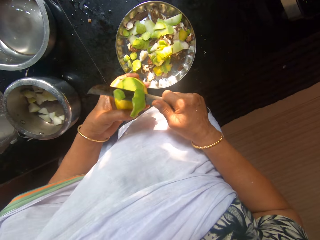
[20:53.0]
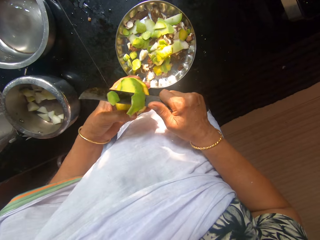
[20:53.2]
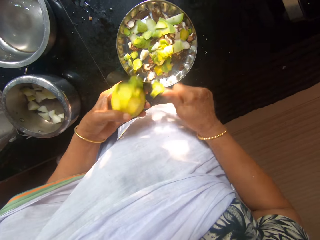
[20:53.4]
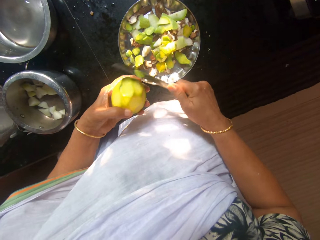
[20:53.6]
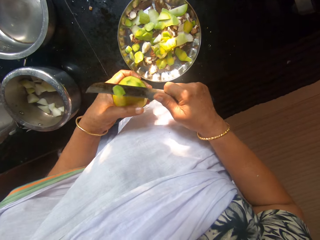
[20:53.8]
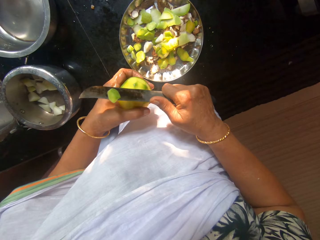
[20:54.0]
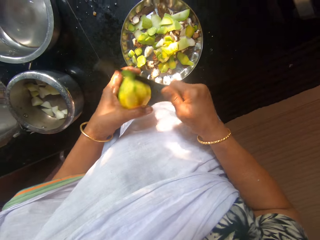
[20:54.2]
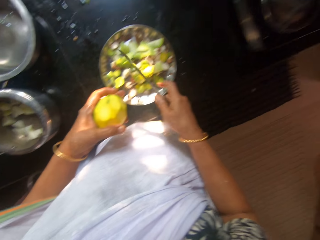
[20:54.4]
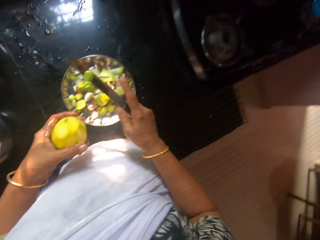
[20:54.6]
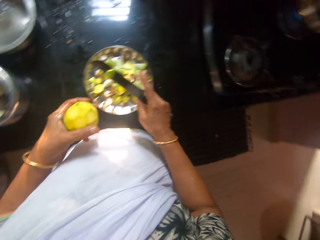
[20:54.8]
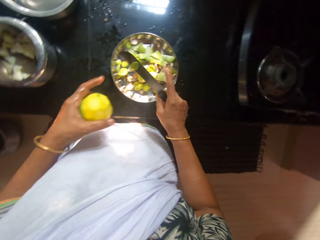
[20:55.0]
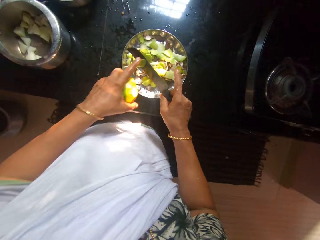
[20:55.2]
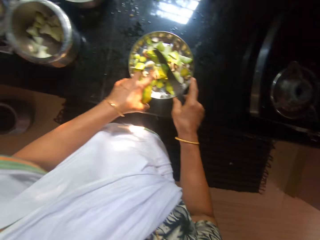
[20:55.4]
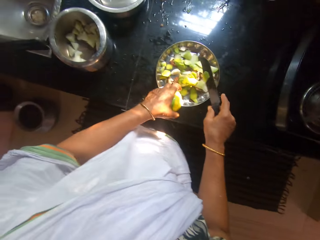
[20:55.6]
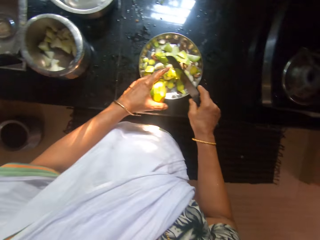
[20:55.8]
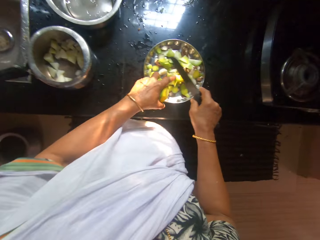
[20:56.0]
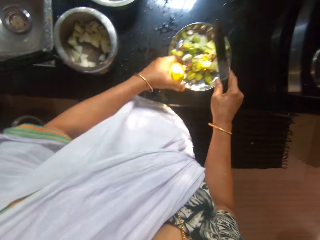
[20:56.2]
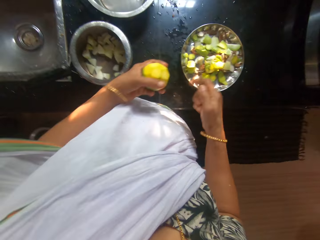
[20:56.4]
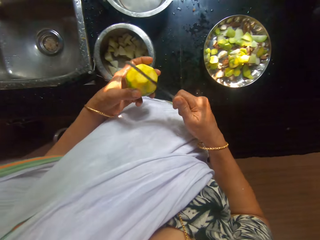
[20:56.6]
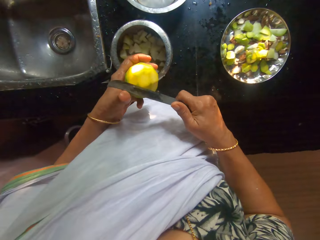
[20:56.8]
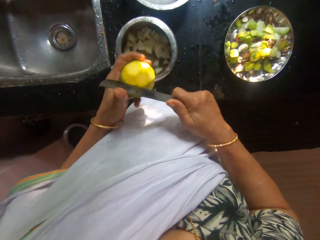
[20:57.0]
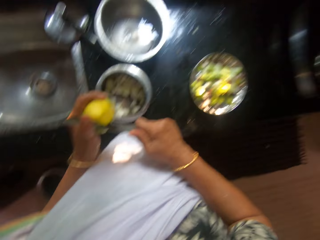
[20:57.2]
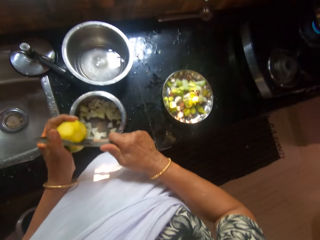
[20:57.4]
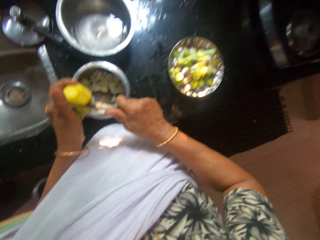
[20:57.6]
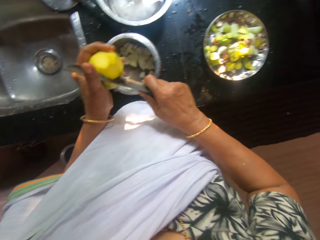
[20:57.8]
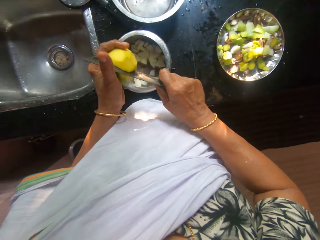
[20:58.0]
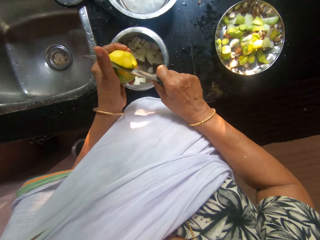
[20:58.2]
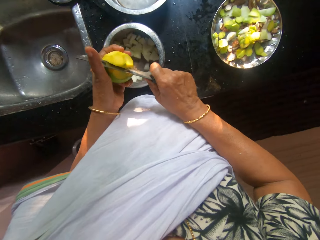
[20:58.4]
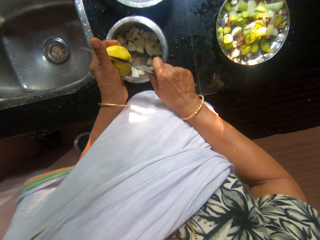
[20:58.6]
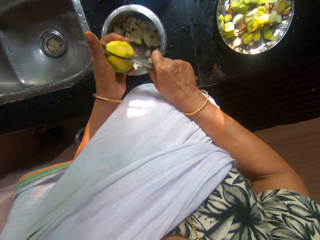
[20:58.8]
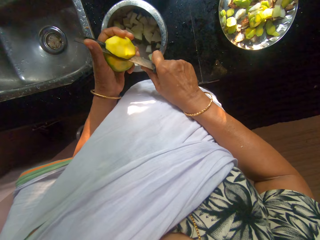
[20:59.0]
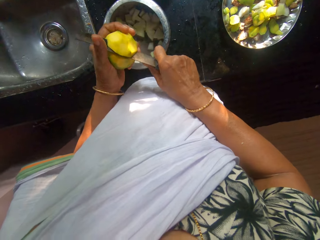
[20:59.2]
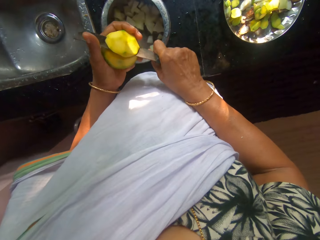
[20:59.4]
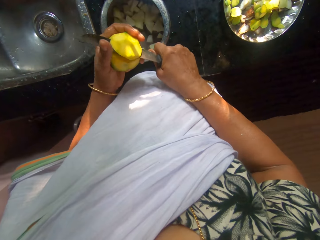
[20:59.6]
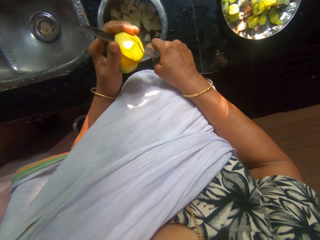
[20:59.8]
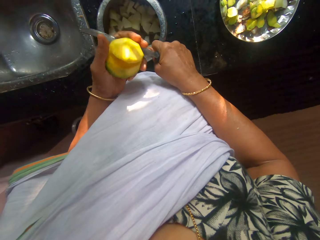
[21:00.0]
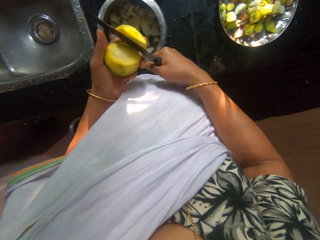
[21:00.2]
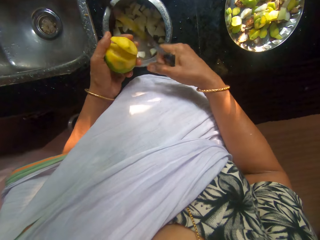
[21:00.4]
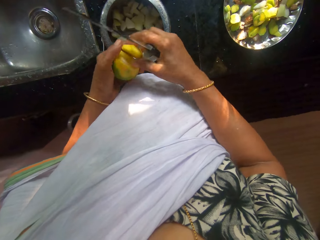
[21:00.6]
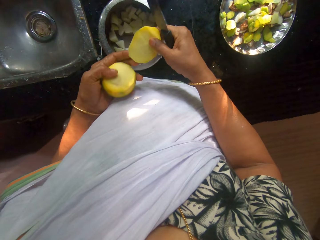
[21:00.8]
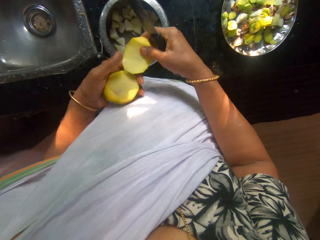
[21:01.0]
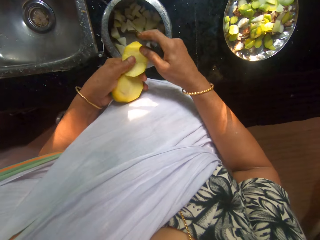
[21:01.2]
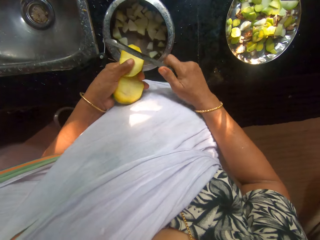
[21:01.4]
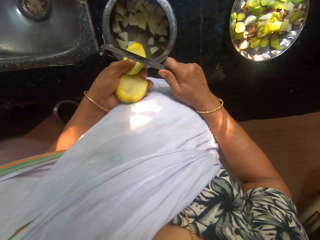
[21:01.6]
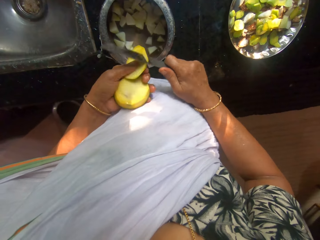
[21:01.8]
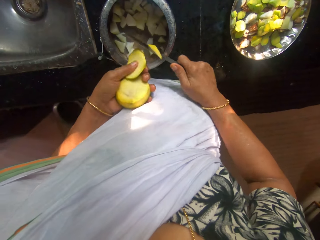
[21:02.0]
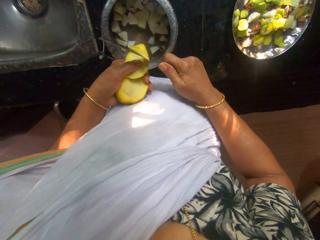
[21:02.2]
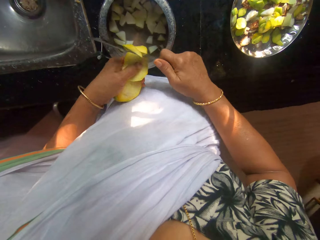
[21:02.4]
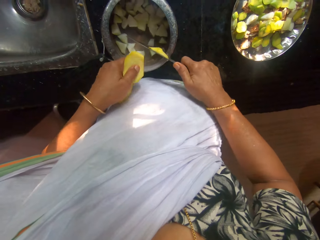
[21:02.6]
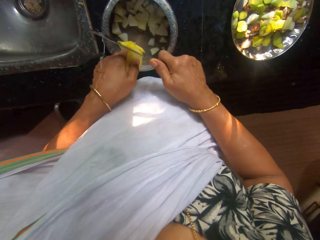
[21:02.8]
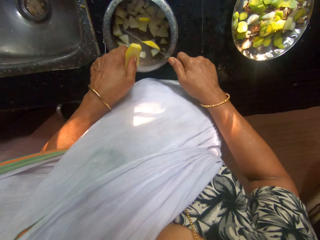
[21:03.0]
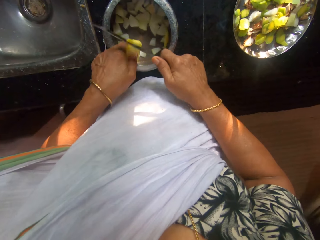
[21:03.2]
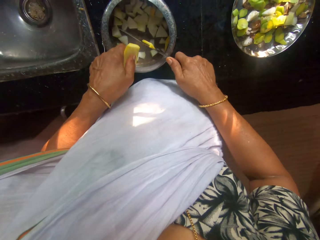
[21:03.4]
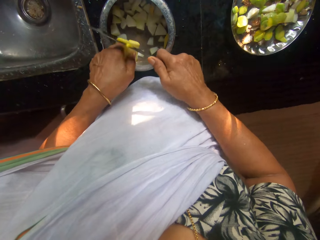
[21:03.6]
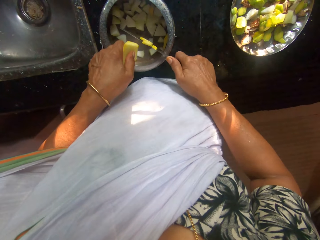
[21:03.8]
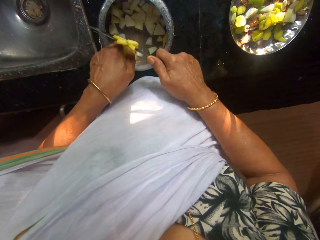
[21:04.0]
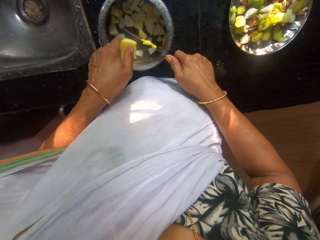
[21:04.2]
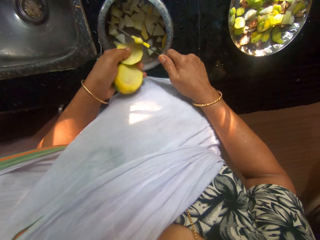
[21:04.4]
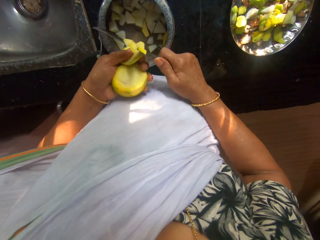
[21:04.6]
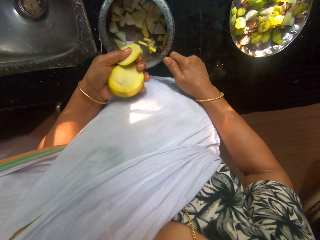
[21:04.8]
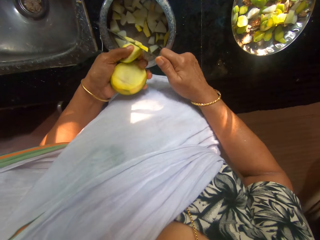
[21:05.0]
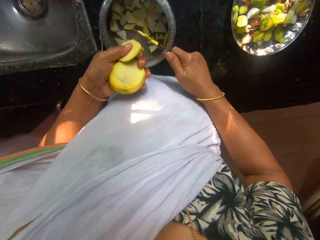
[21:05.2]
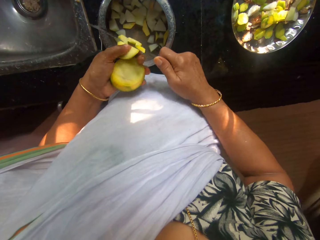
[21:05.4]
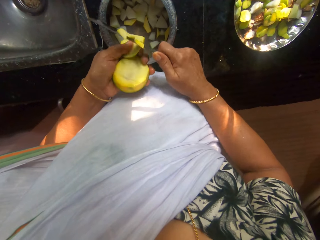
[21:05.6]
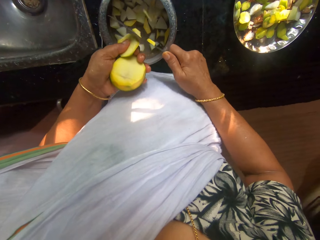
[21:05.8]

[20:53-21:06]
The camera wearer removes the mango back from the knife in her right hand with her left hand. She slices the mango in her left hand with the knife in her right hand. She passes the mango from her left hand to her right hand. She passes the mango from her right hand to her left hand. She slices the mango in her right hand into the pan on the kitchen counter with the knife in her right hand.

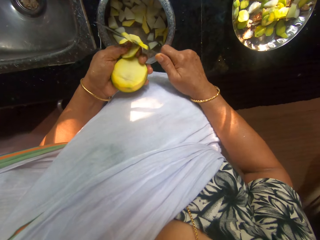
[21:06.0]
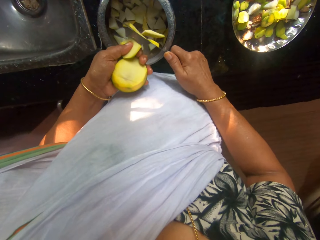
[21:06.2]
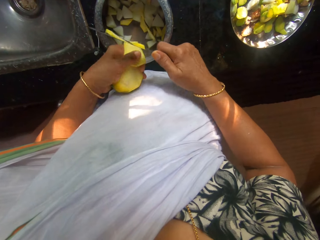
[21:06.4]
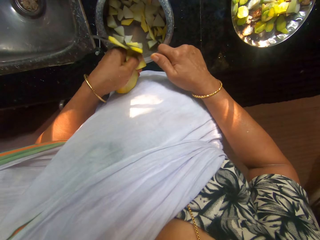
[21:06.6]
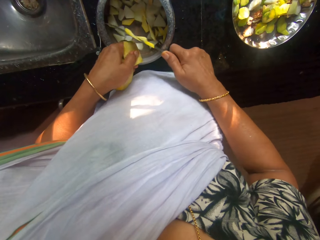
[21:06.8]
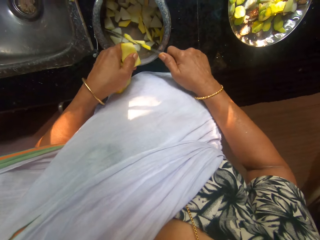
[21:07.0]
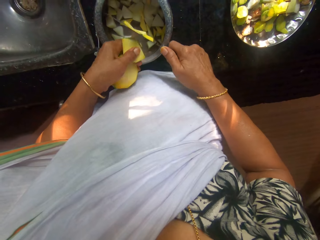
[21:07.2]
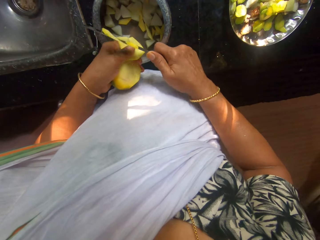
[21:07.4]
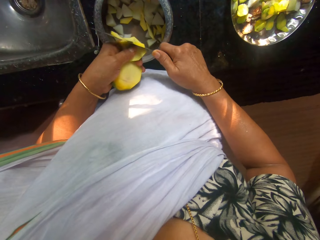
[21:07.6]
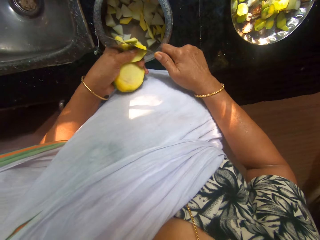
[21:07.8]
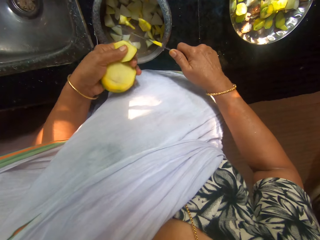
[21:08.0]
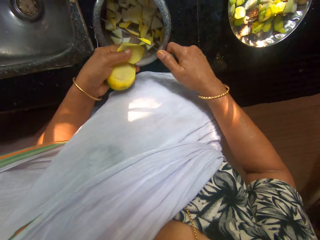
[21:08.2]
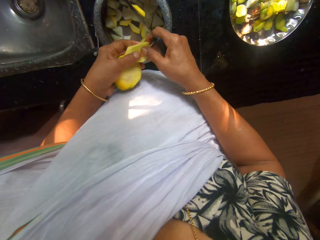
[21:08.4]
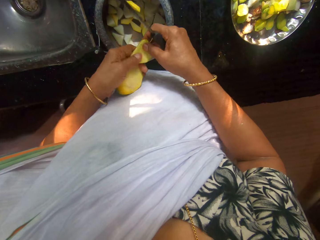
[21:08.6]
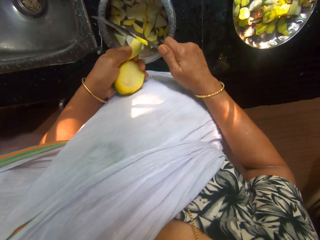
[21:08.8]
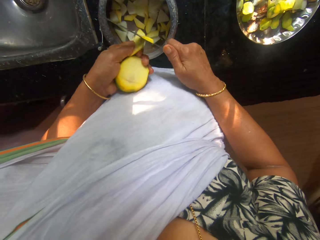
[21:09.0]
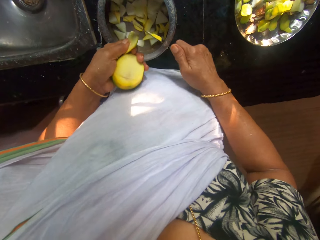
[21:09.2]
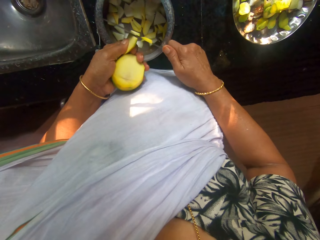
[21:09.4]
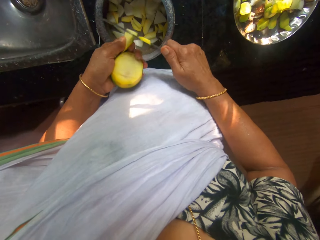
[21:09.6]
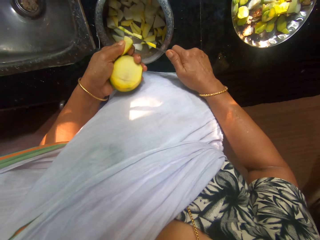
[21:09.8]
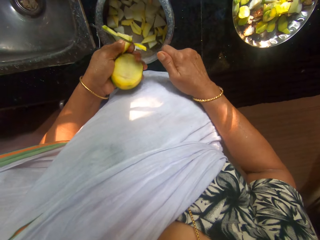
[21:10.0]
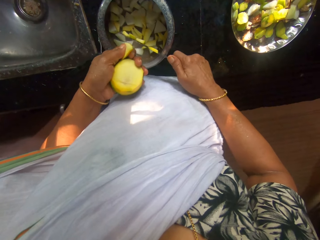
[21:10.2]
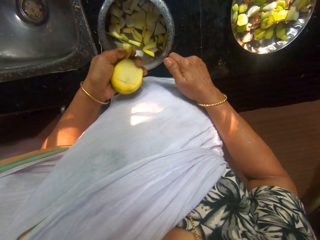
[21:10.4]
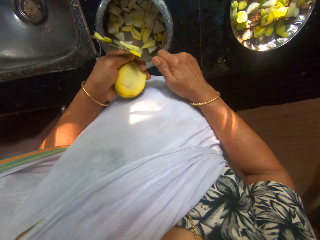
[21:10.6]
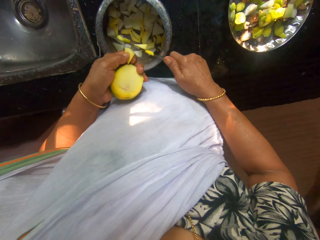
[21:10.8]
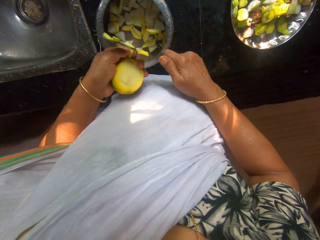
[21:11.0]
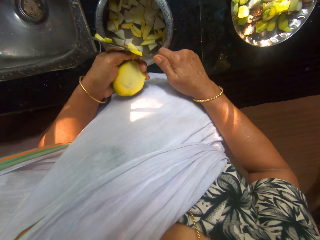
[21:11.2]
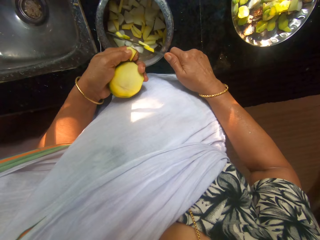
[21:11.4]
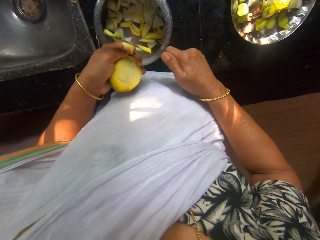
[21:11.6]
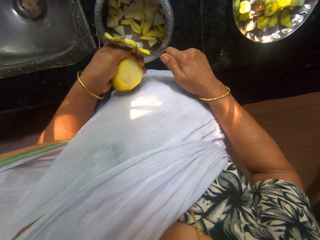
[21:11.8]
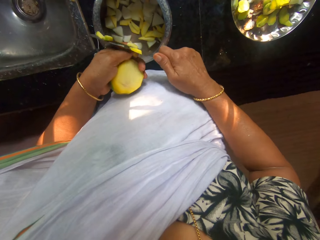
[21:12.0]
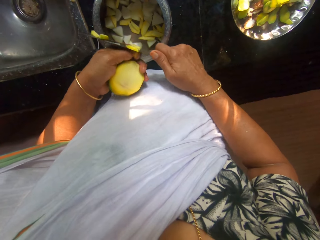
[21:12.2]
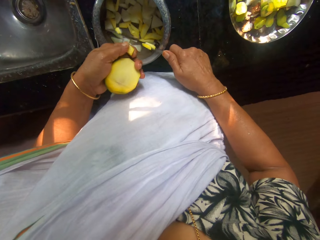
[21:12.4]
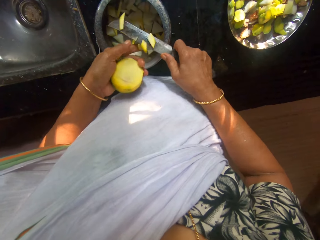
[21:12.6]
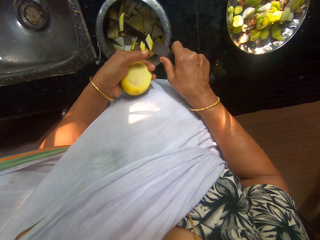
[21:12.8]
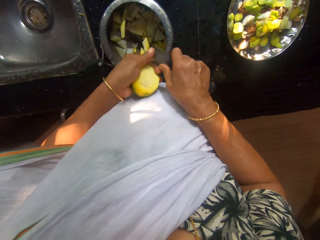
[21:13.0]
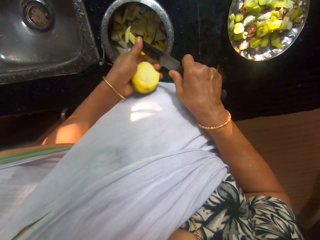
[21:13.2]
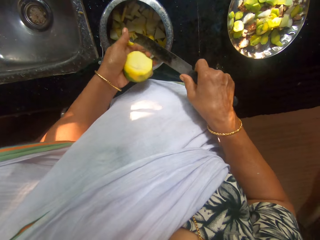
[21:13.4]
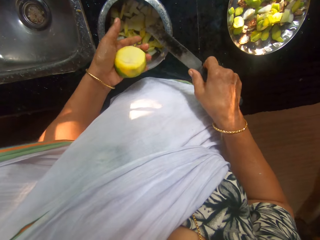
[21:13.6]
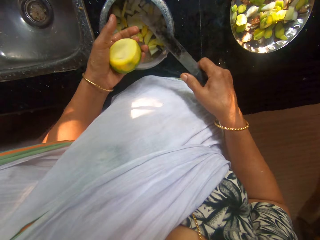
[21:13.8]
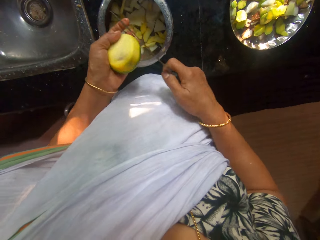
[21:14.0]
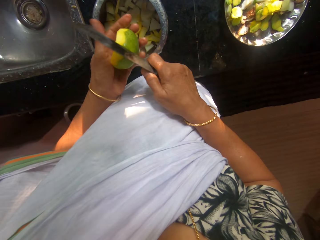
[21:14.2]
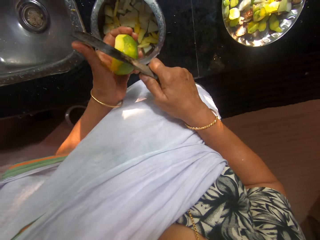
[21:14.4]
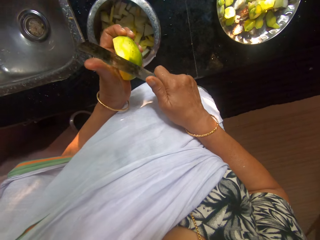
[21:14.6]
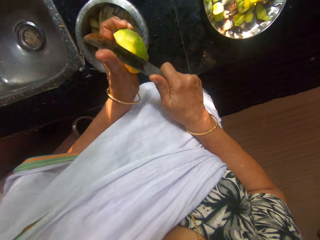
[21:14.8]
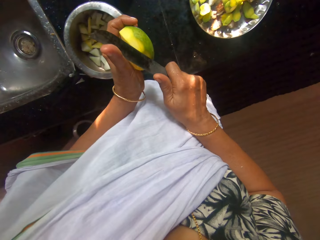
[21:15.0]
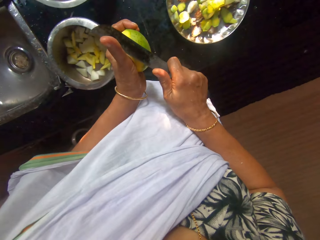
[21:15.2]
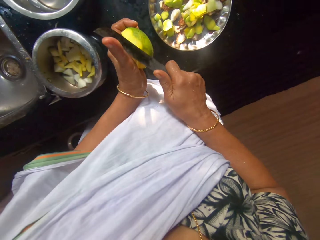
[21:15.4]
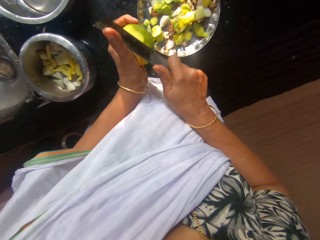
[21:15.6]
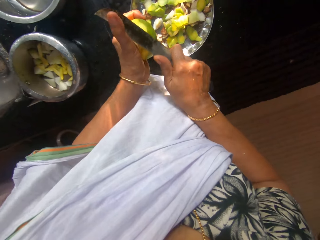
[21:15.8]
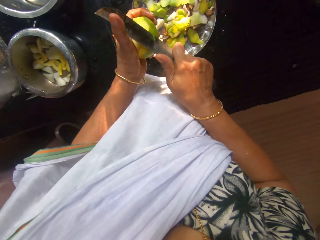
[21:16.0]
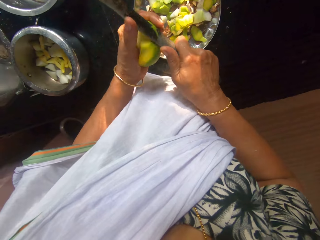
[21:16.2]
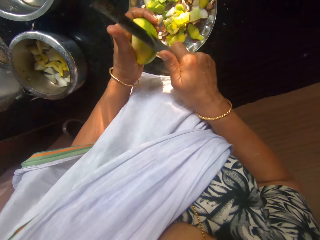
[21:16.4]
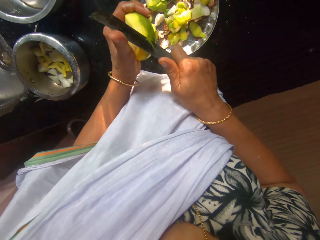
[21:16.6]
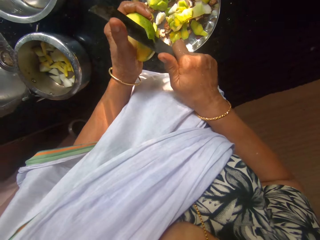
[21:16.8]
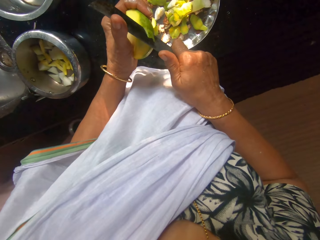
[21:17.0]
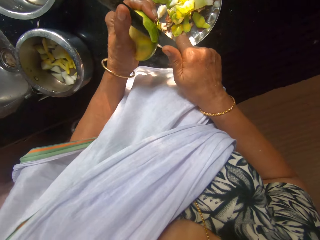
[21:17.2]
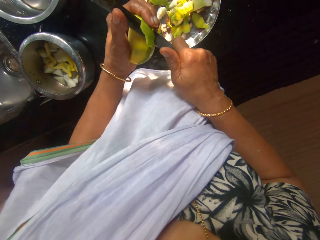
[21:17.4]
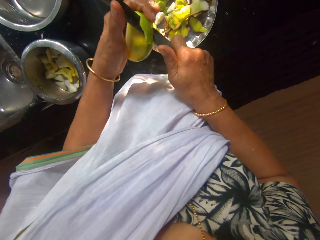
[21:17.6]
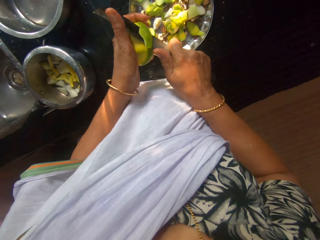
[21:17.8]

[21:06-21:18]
The camera wearer adjusts the mango with both hands. She slices the mango in her right hand into the pan on the kitchen counter with the knife in her right hand. She removes the sliced mangoes from the knife in her right hand with her left hand. She slices the mango back in her left hand into the plate on the kitchen counter with the knife in her right hand. She peels the mango with the knife.
